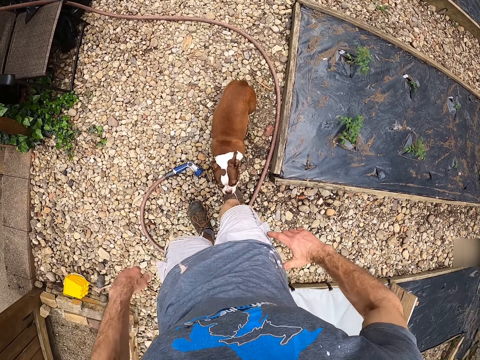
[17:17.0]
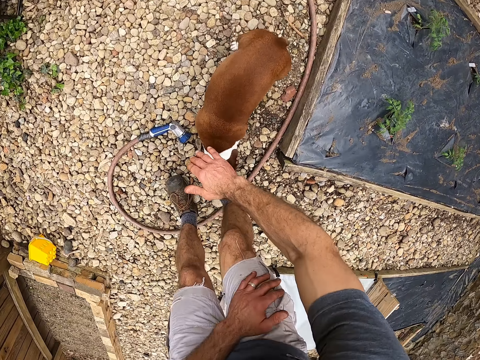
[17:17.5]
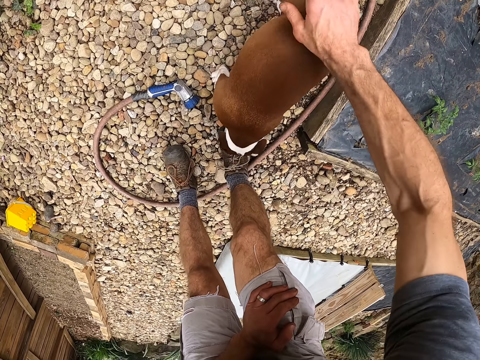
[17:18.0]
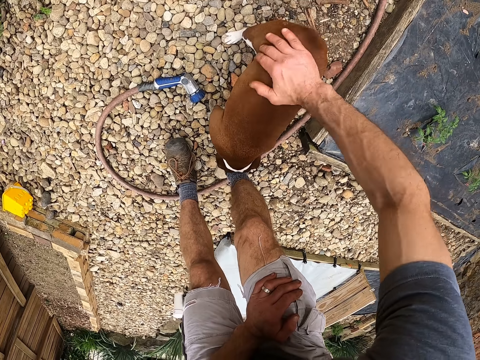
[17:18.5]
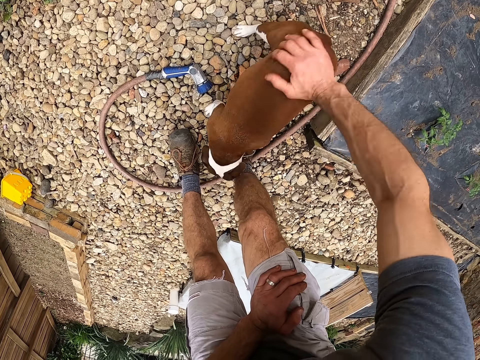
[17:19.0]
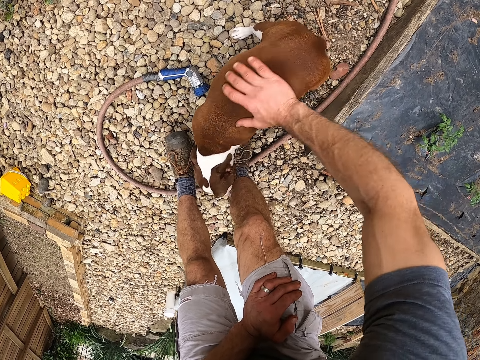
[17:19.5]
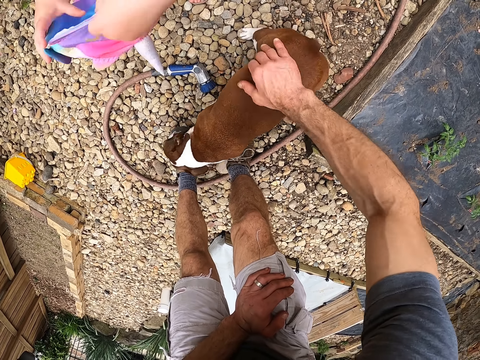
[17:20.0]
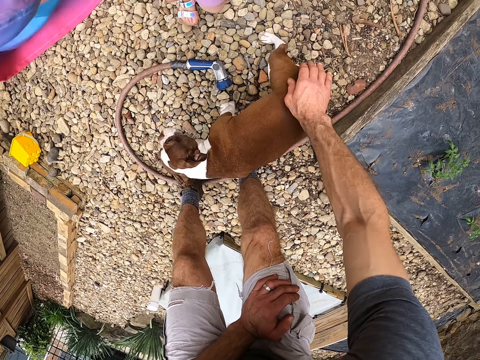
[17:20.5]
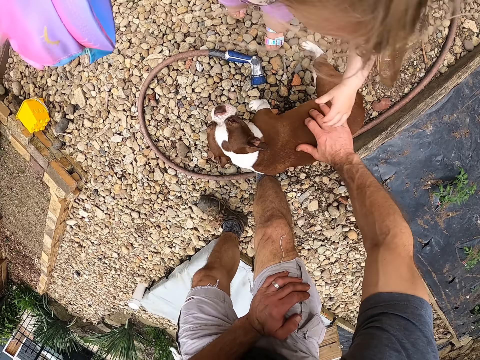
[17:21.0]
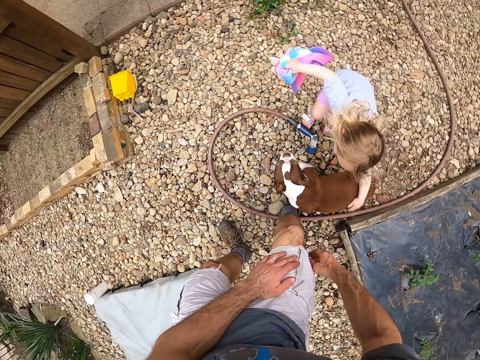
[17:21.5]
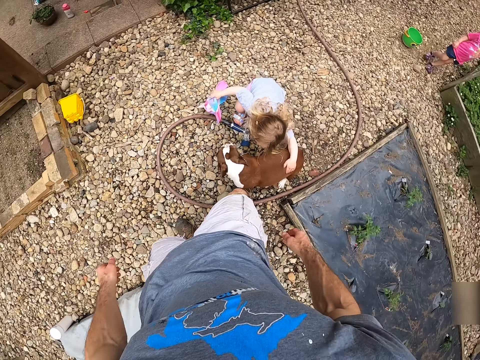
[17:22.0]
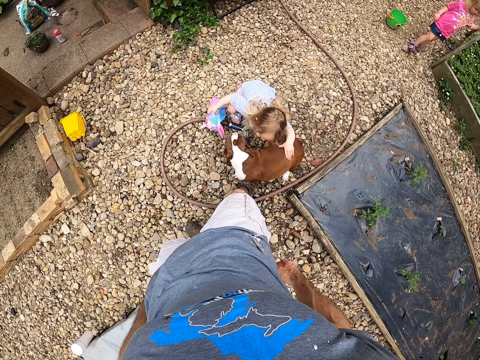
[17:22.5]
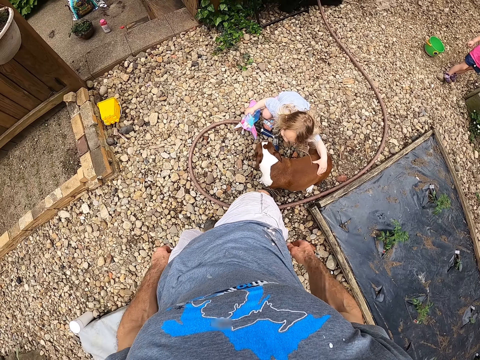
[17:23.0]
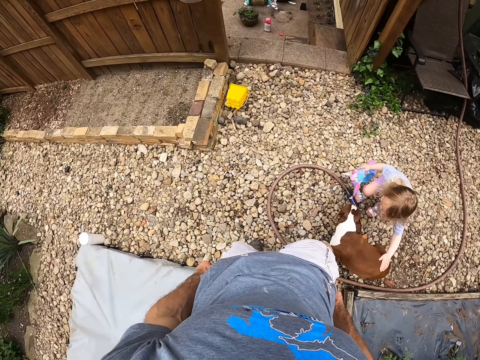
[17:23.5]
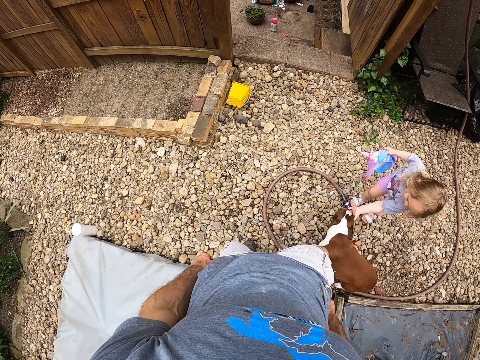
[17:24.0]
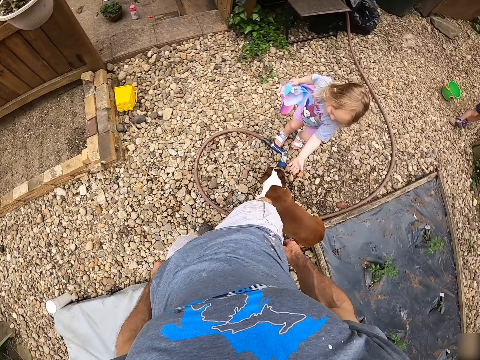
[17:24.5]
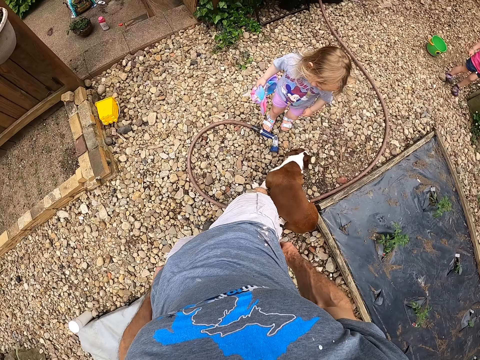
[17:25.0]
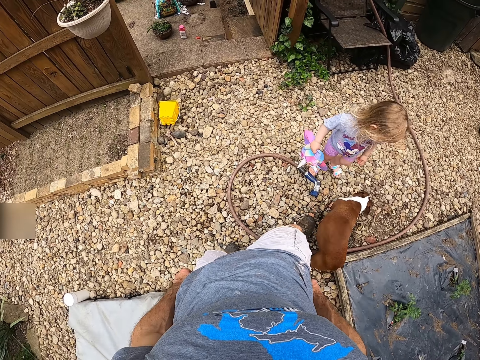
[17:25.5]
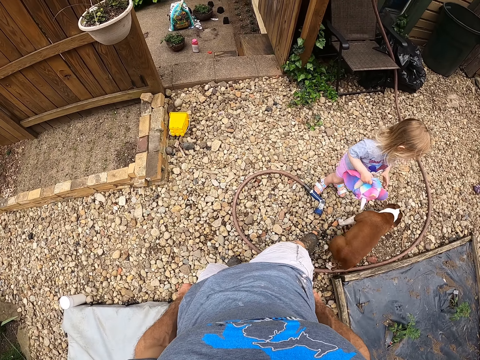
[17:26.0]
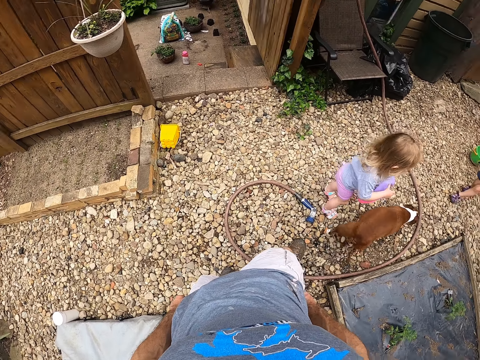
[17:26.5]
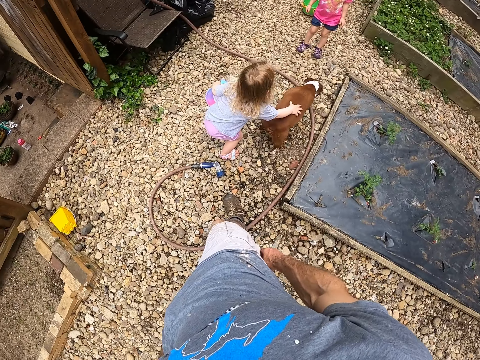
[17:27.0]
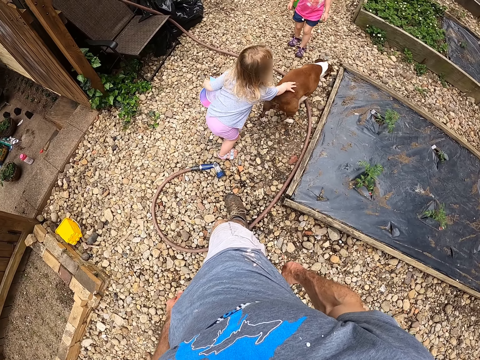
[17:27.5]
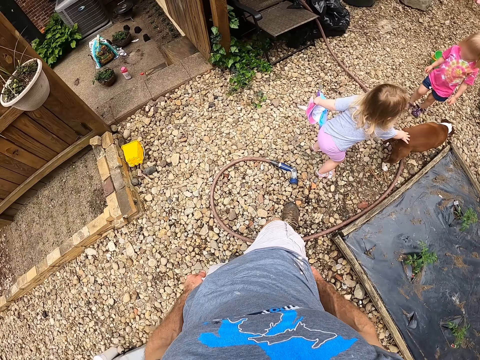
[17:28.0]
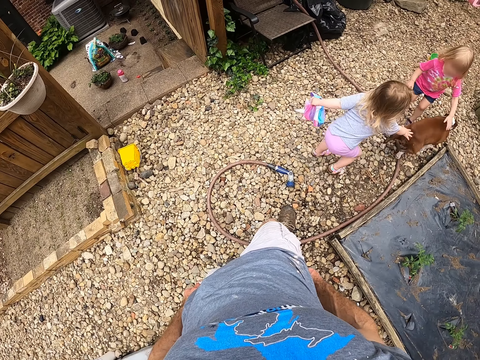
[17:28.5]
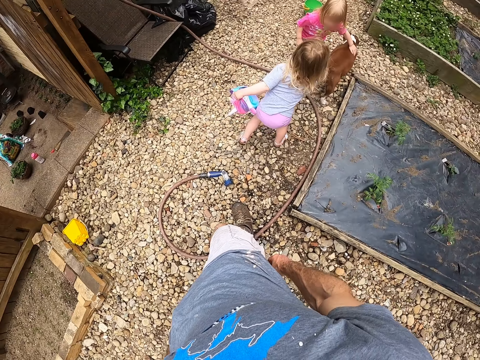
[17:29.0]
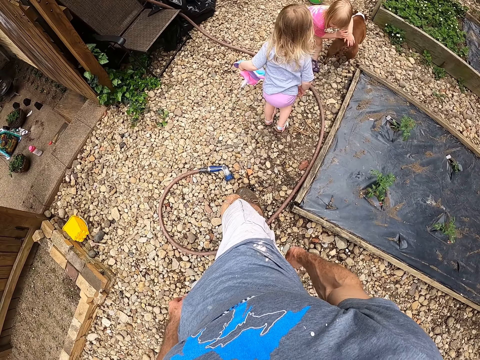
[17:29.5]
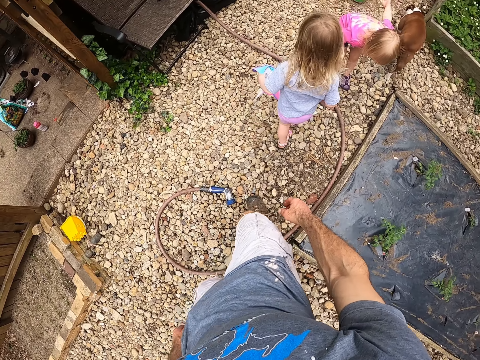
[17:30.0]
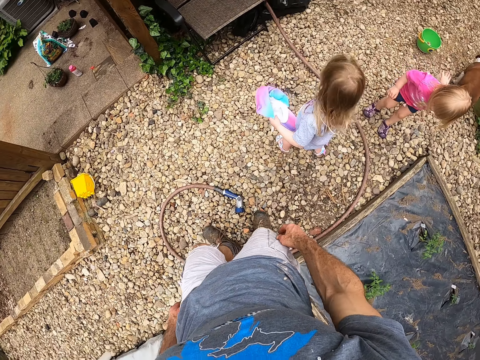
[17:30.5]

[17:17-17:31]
The camera wearer touches the dog. They play with the dog. A child touches the dog. Another child walks near the dog. The other child touches the dog.

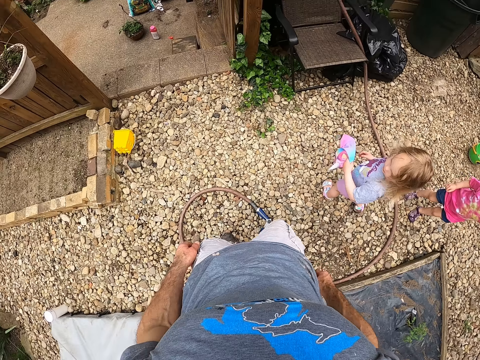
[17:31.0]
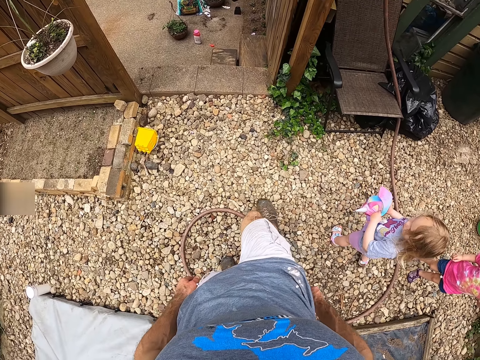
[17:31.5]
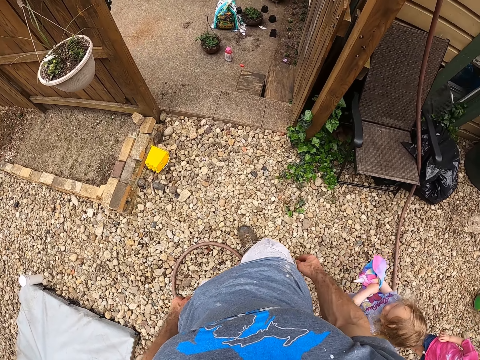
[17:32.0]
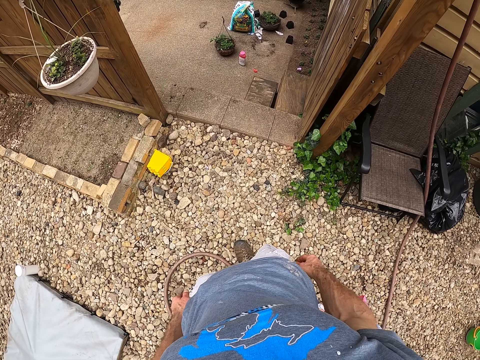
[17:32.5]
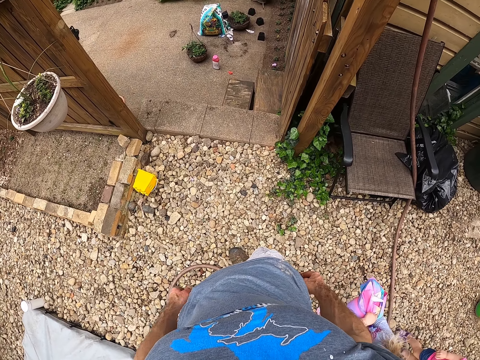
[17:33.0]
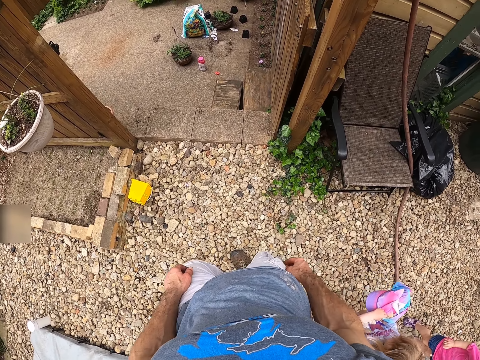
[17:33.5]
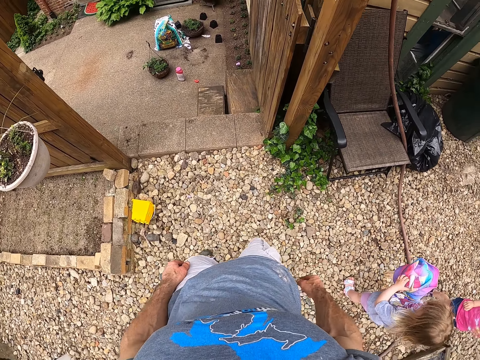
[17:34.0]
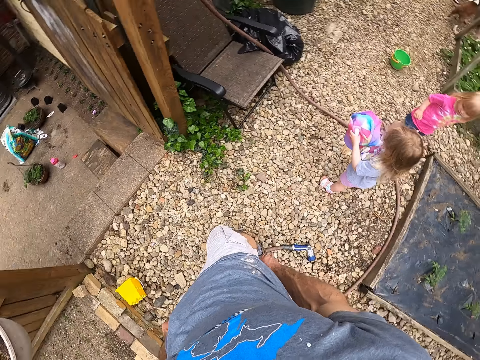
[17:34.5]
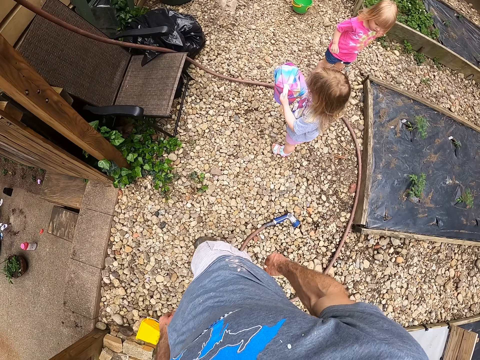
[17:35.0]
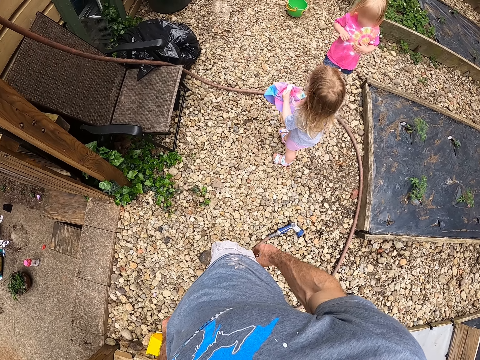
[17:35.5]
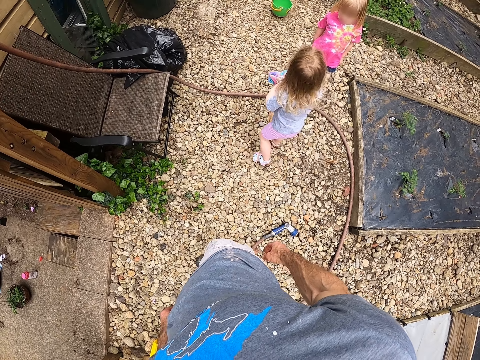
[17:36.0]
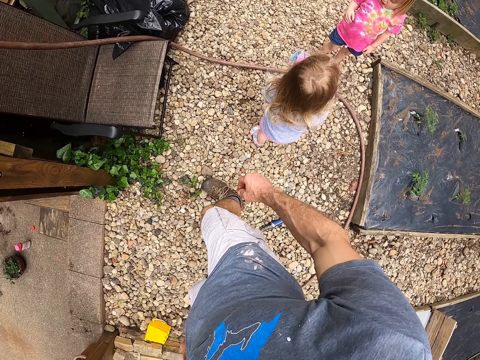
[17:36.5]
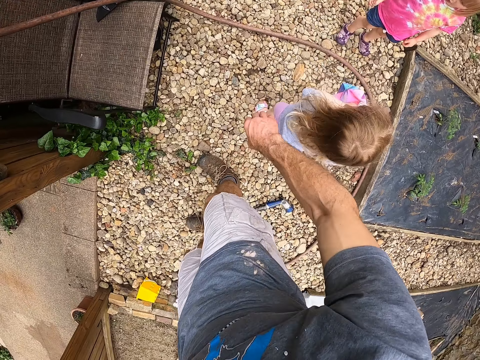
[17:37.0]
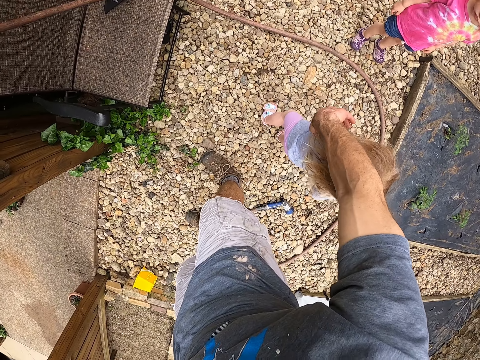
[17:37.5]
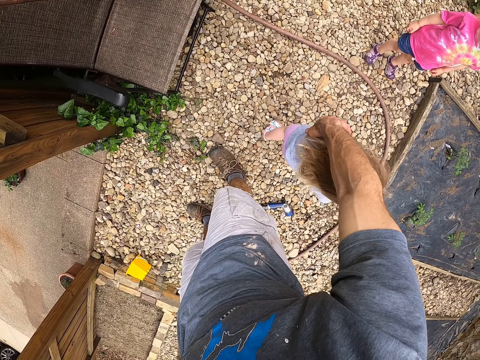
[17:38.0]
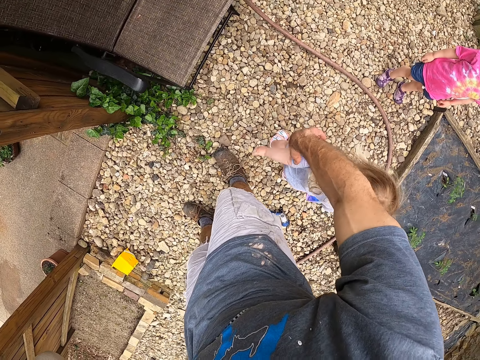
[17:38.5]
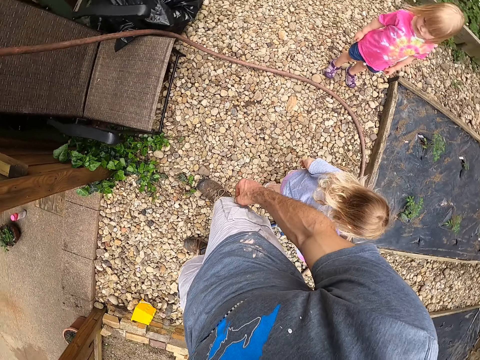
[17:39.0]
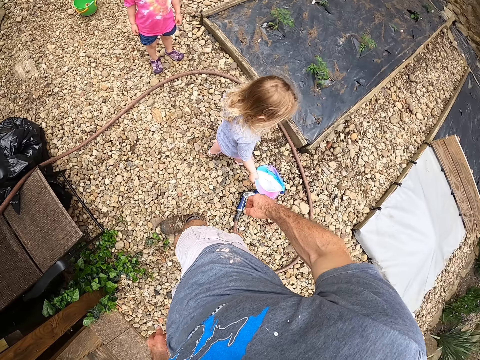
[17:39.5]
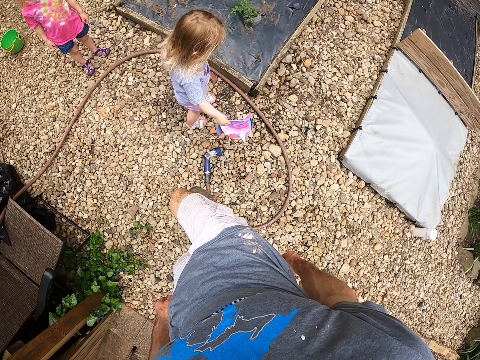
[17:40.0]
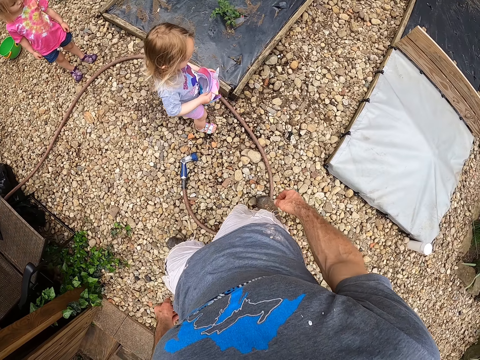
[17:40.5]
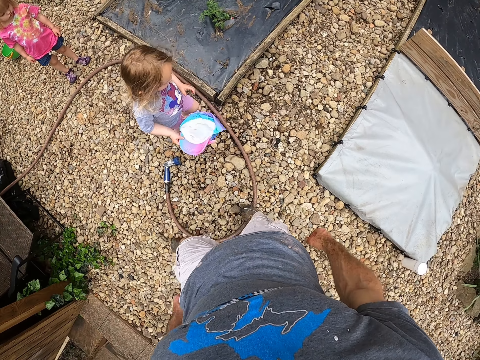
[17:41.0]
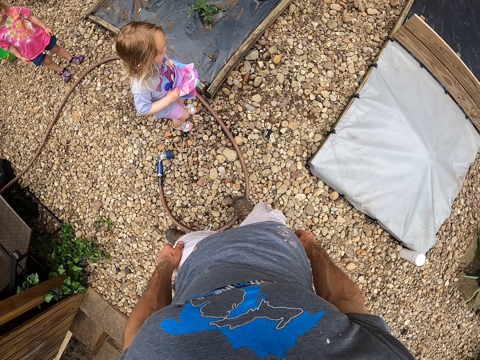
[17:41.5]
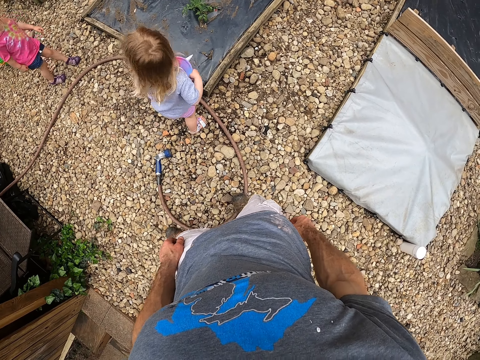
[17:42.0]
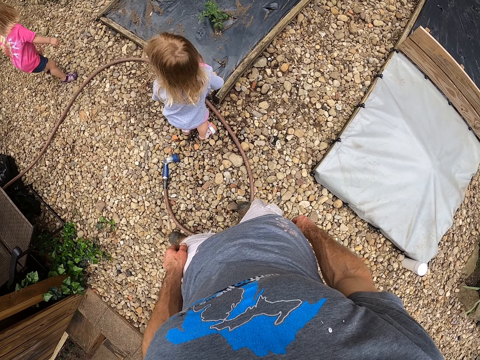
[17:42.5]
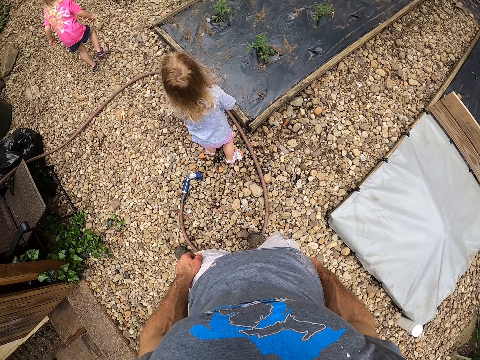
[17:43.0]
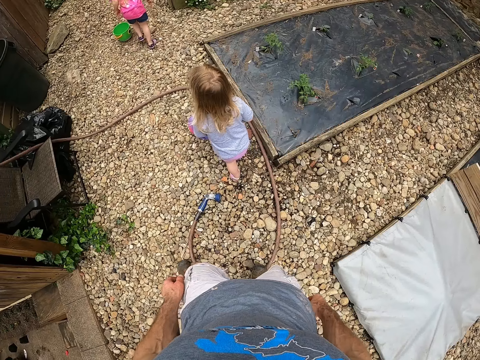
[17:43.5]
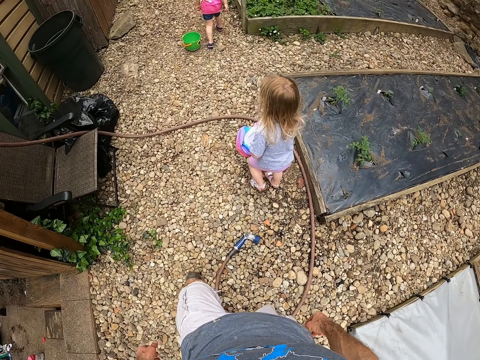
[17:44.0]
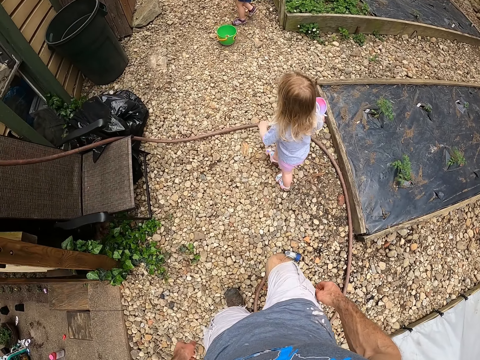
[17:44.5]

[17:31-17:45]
The camera wearer walks towards the door. They walk in the garden. A child walks away.
